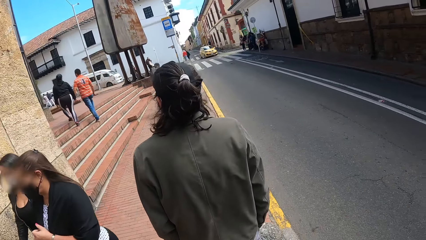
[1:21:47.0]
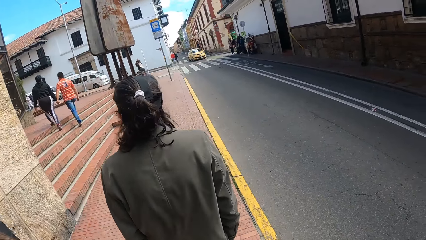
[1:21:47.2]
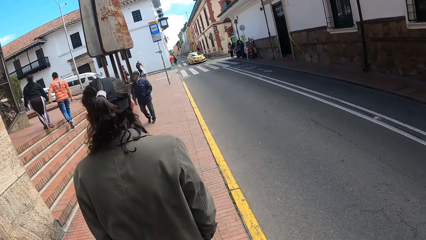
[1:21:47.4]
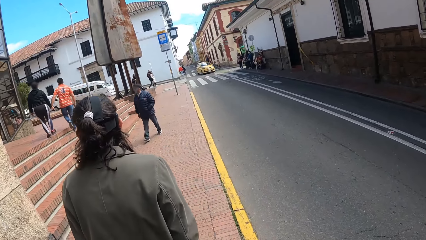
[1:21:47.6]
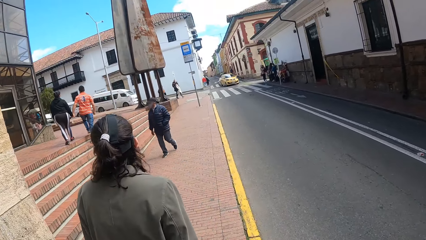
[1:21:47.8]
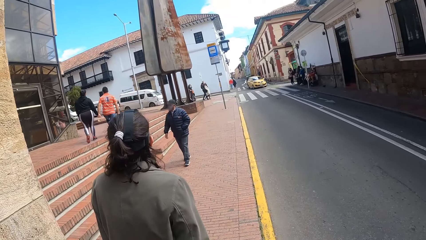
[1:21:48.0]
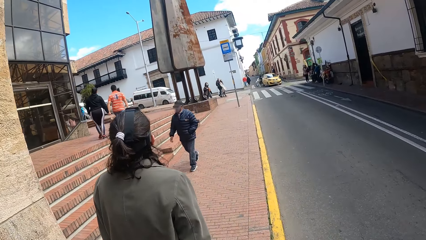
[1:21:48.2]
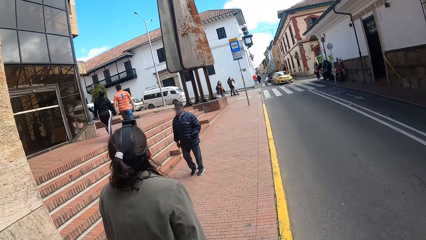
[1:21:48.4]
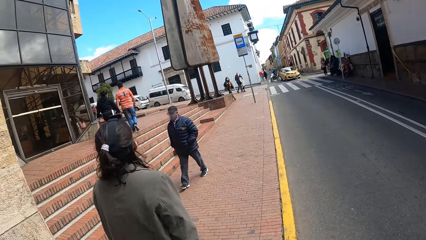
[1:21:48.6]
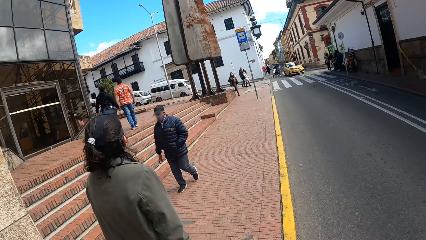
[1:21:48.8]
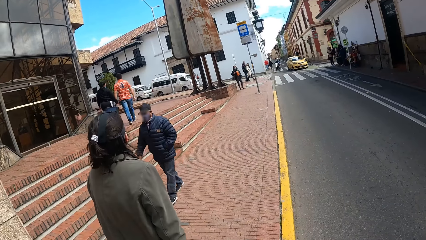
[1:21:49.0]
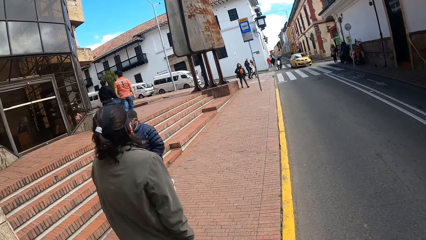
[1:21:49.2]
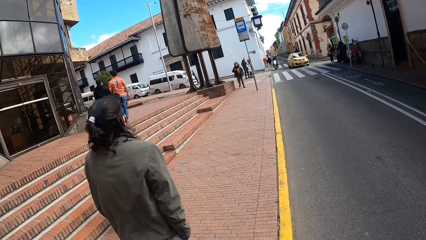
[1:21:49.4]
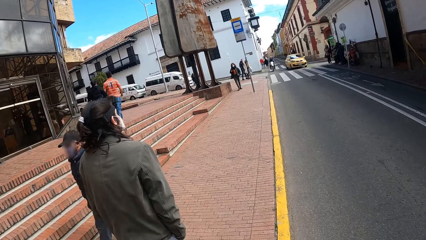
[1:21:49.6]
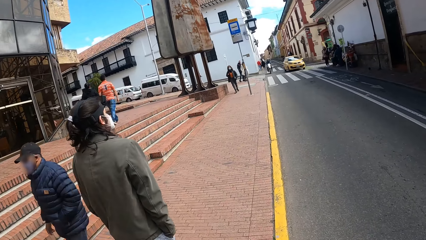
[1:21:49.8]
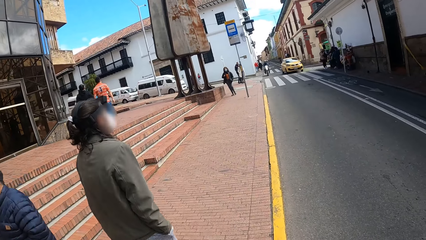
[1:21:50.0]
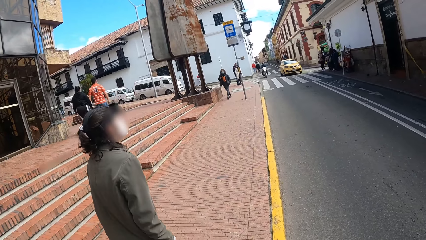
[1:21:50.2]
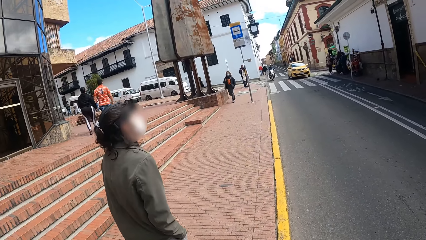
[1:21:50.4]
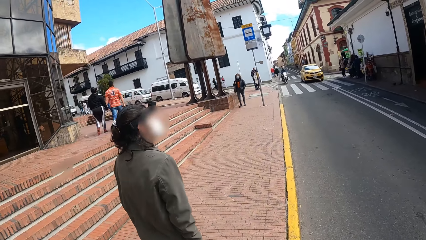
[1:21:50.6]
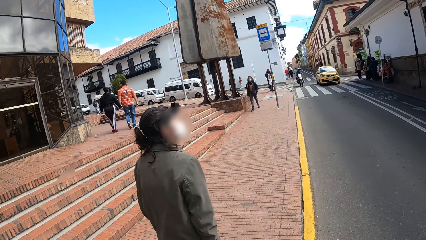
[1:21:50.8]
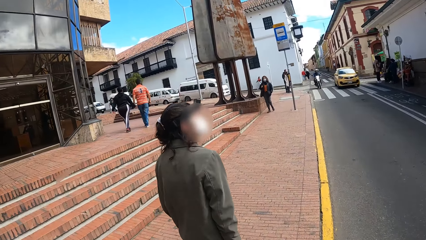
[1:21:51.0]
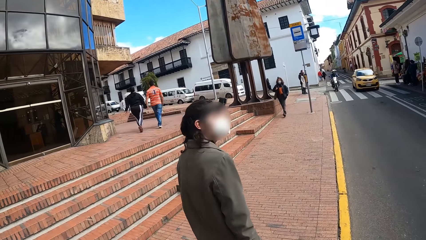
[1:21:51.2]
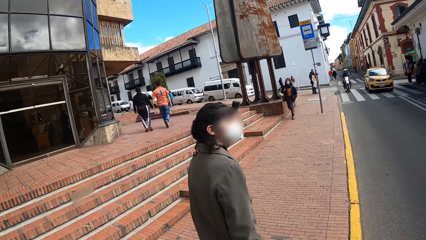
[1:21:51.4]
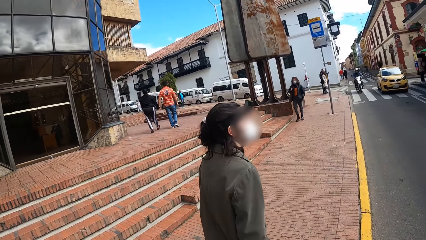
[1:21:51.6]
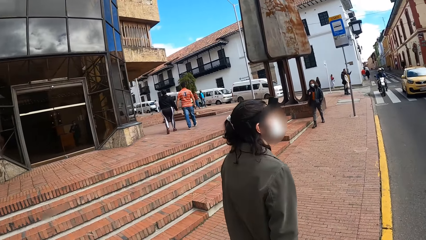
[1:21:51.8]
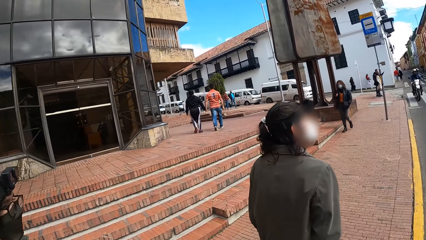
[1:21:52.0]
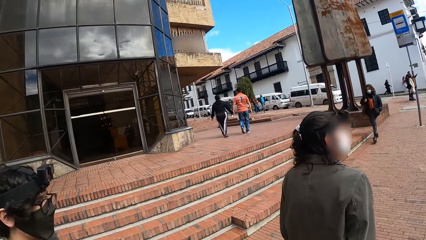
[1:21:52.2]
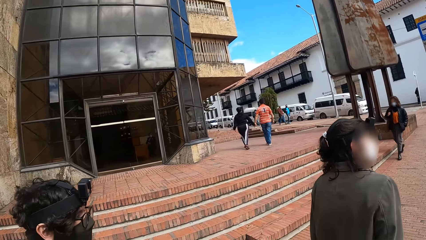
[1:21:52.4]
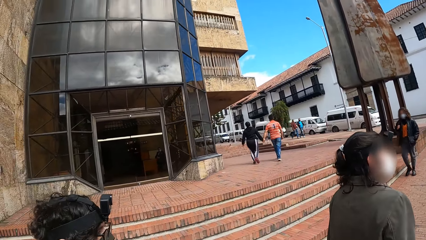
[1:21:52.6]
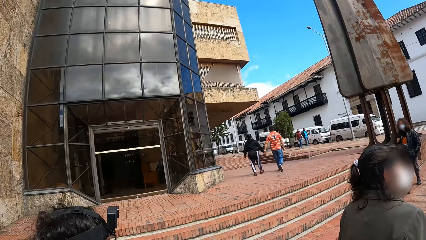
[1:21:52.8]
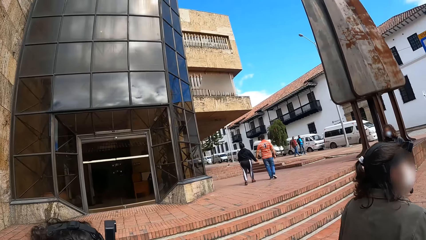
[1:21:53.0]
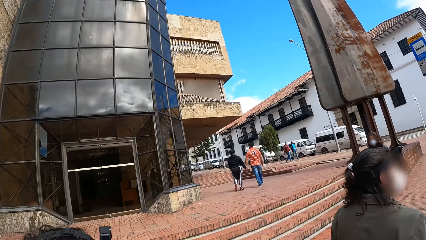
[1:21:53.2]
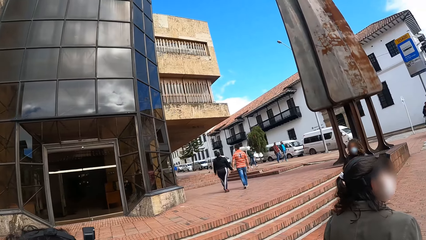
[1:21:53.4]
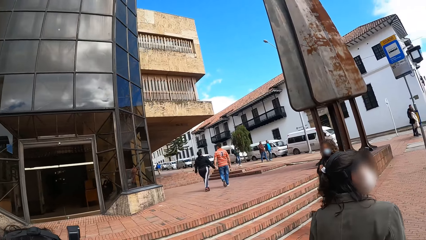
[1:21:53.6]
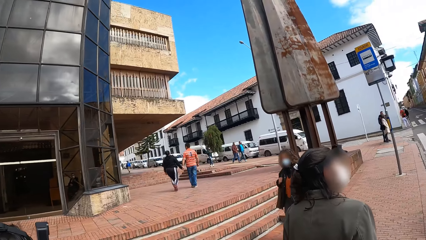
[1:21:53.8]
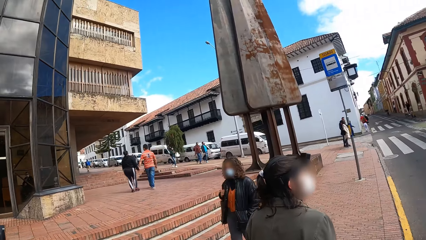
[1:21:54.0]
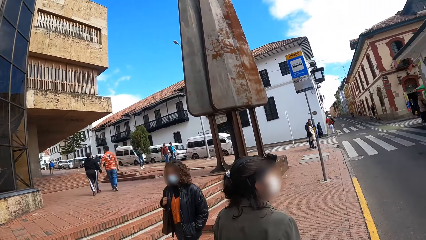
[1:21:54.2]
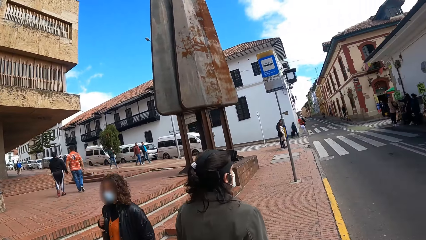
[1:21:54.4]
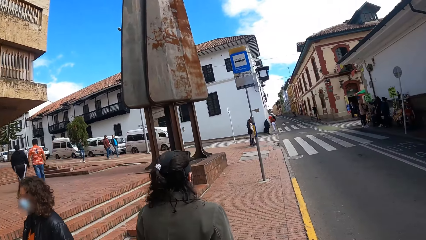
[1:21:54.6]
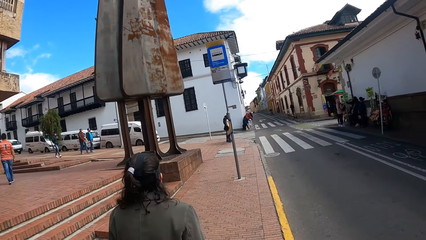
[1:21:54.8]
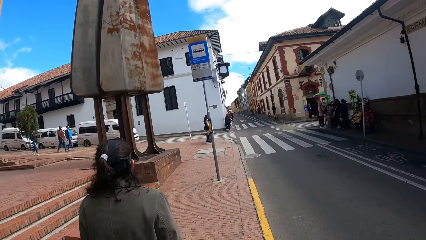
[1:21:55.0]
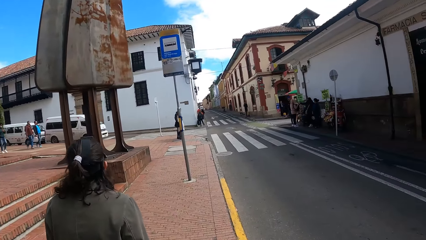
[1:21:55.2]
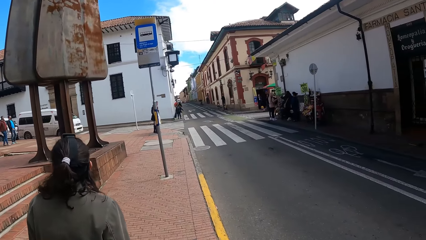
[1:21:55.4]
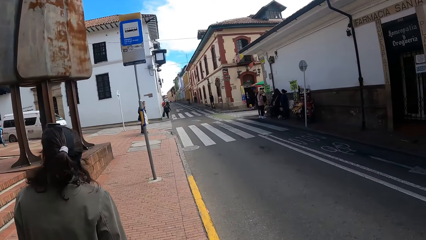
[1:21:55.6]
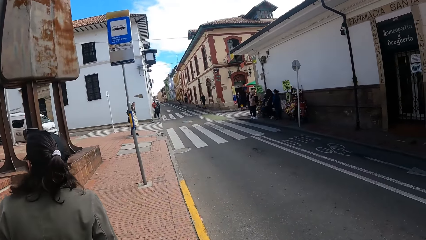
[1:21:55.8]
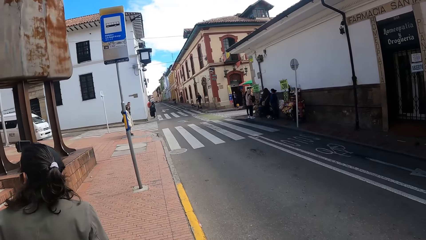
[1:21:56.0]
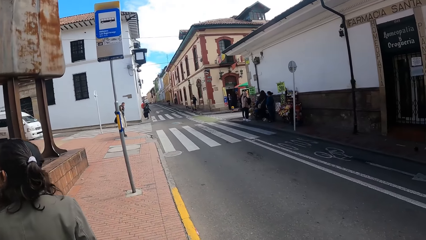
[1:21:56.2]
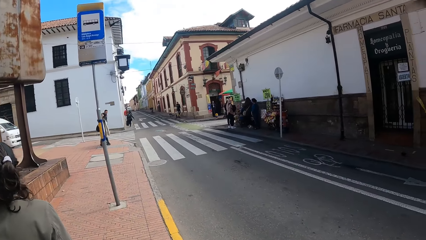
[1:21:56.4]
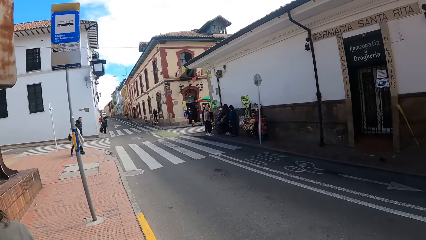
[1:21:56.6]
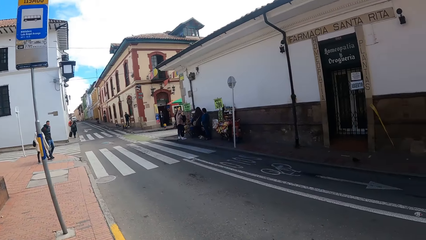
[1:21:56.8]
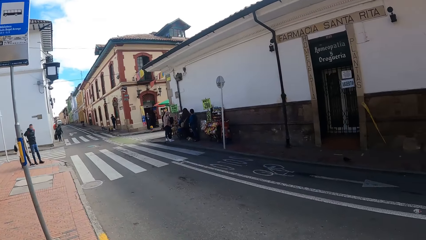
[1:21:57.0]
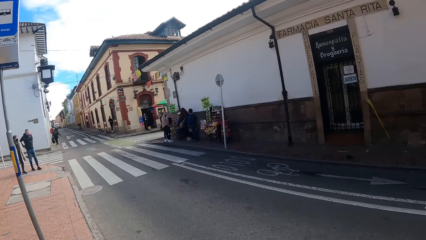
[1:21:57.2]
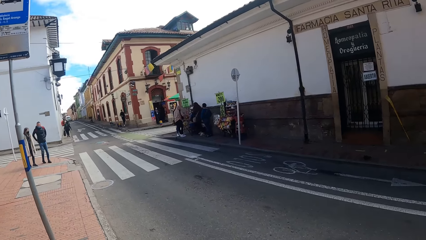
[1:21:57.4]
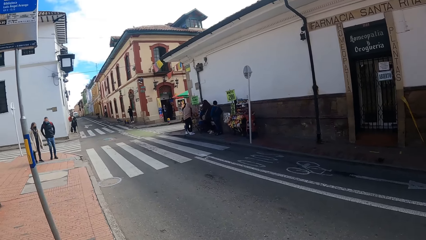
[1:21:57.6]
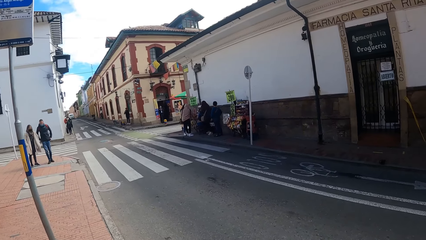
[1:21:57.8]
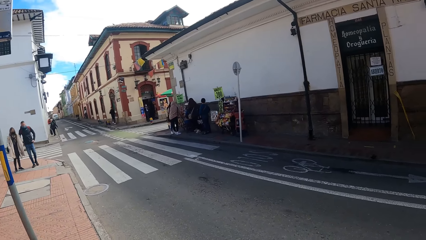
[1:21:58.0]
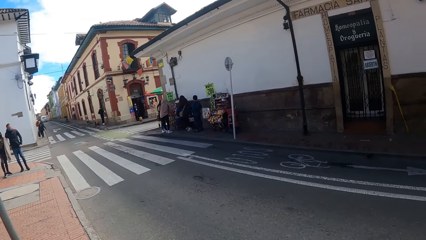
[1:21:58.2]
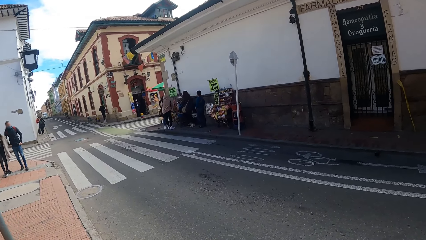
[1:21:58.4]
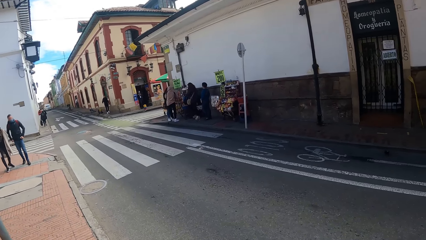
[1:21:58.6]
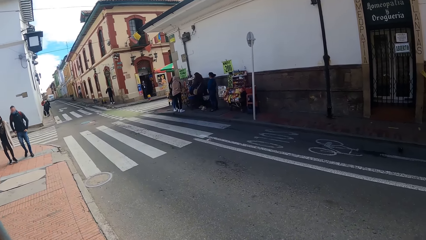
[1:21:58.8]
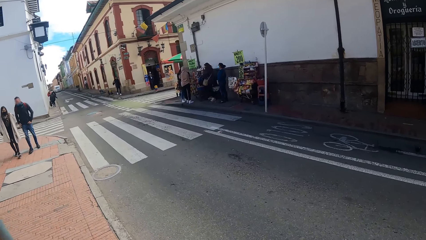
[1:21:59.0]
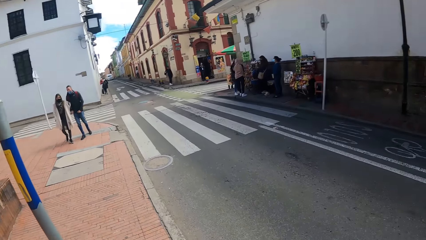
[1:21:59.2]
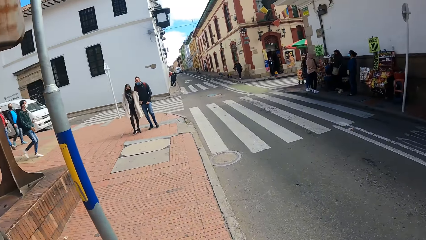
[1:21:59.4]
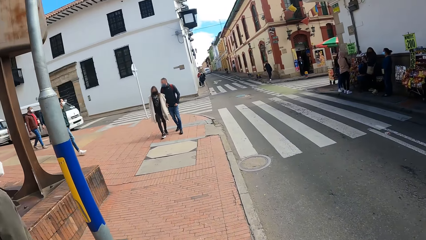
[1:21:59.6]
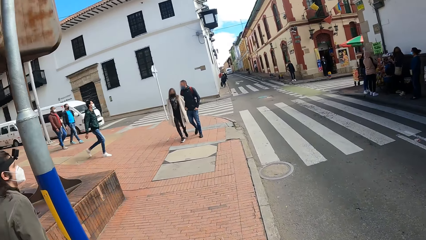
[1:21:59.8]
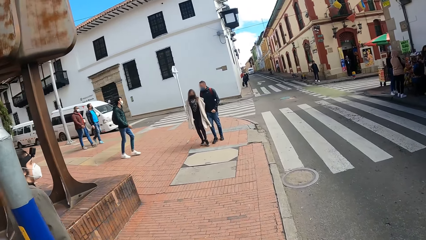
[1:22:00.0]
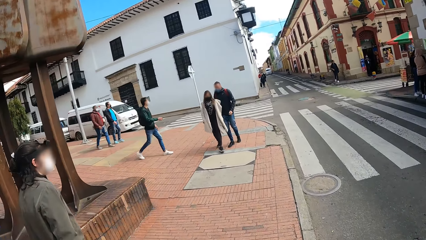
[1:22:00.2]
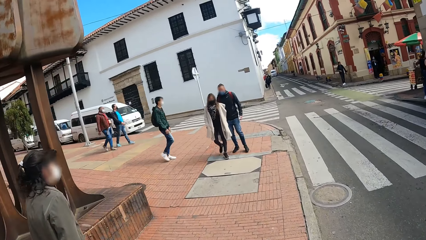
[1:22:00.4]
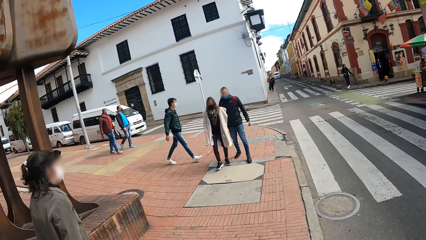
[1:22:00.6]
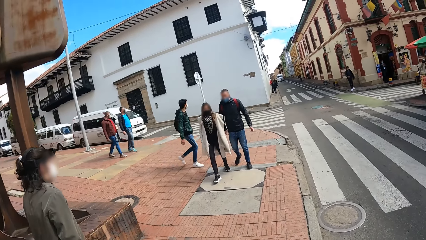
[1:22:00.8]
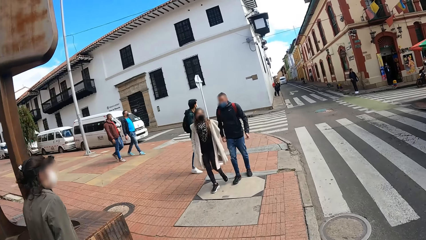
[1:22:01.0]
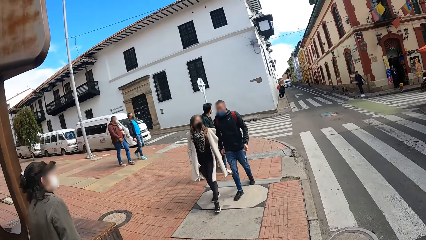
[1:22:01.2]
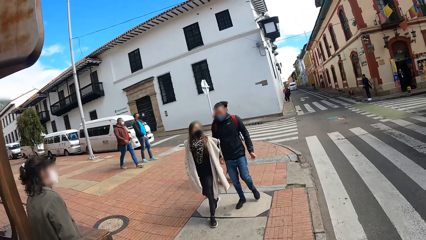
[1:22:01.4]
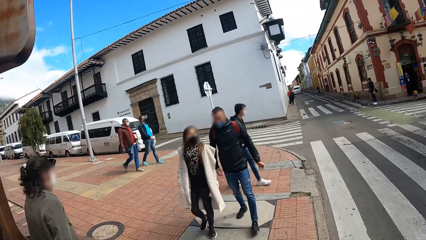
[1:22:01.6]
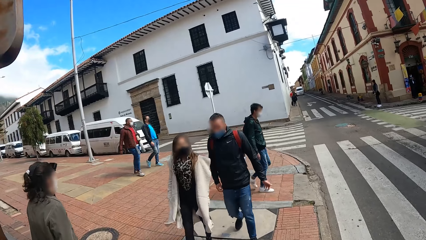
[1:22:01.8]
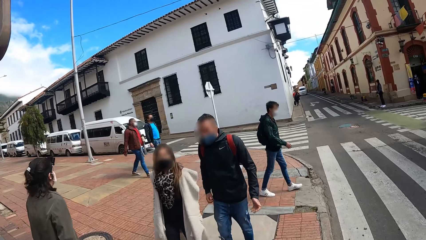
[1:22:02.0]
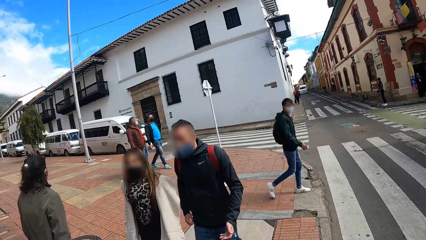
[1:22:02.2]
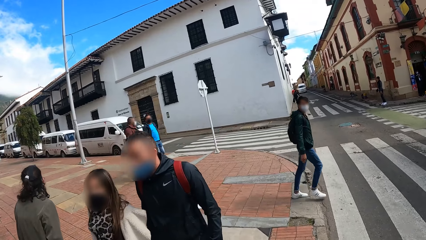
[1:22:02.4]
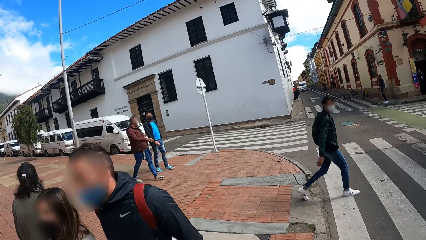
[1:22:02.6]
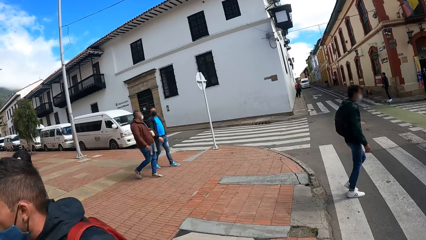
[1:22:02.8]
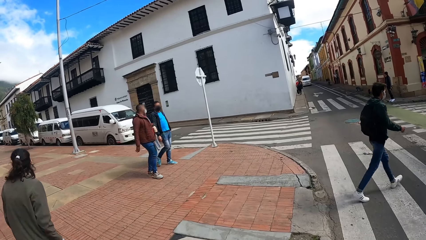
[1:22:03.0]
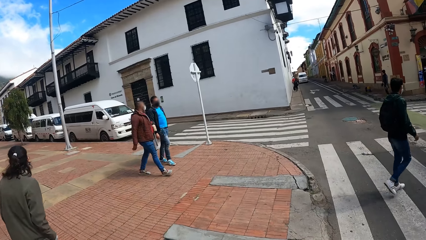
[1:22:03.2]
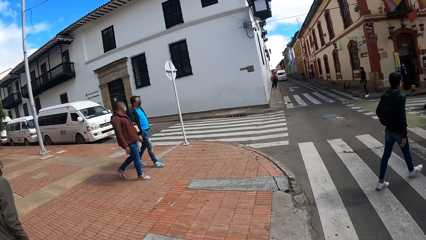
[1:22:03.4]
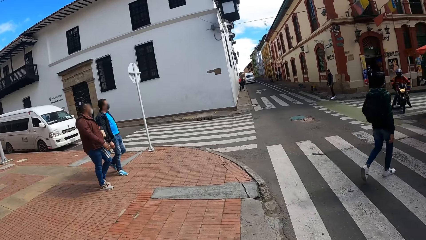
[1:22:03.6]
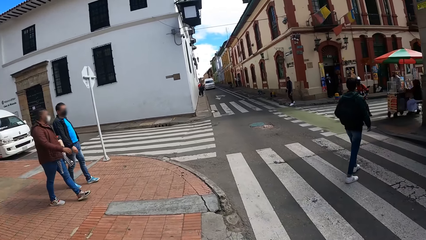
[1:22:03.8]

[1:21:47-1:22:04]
The camera wearer turns to the side. They look to the side. They look to the side again.
